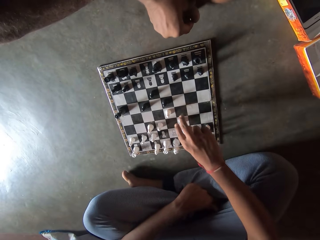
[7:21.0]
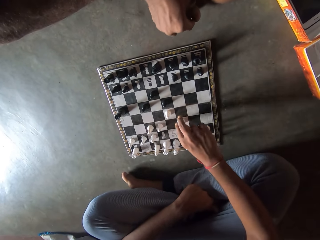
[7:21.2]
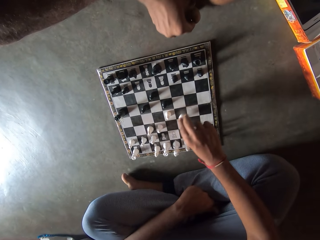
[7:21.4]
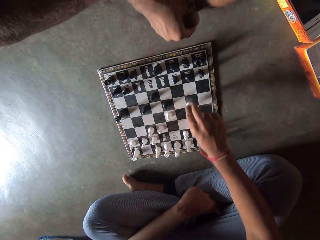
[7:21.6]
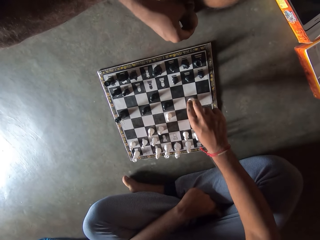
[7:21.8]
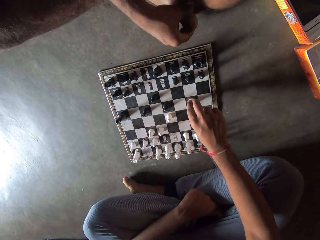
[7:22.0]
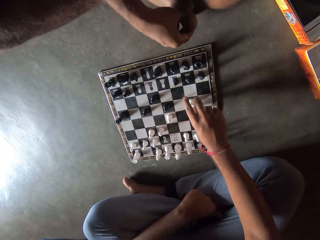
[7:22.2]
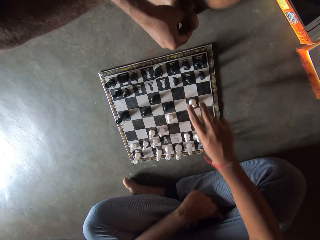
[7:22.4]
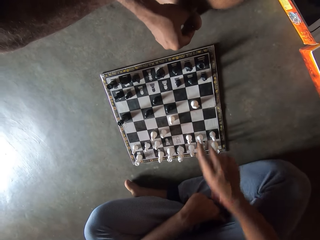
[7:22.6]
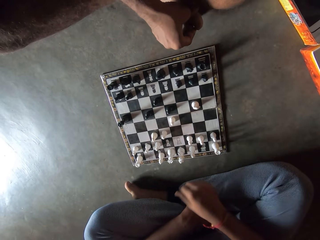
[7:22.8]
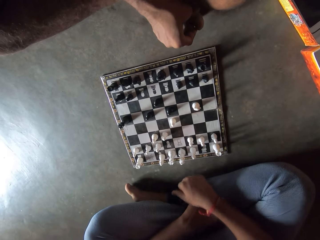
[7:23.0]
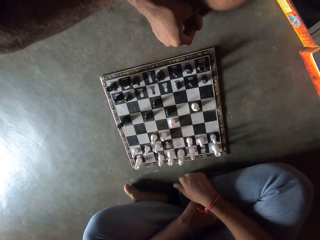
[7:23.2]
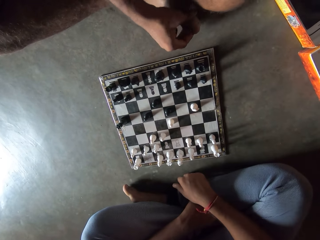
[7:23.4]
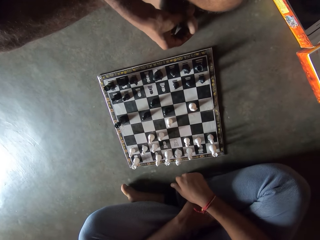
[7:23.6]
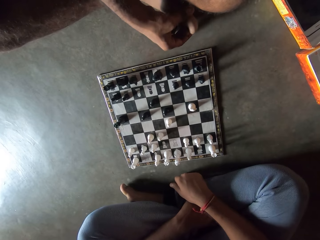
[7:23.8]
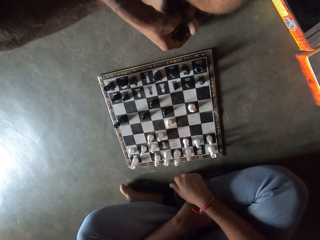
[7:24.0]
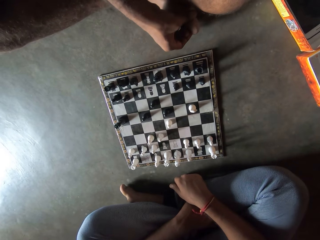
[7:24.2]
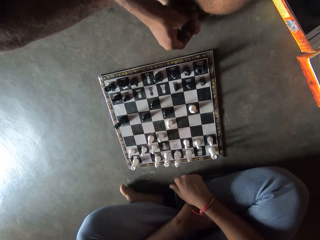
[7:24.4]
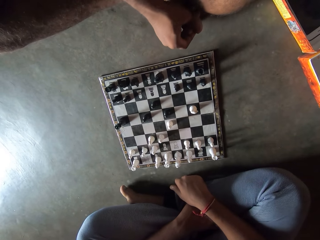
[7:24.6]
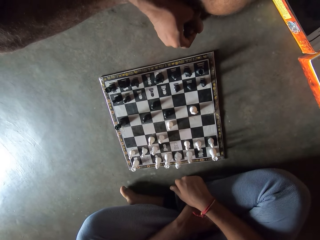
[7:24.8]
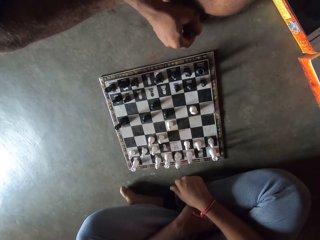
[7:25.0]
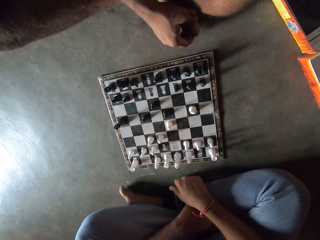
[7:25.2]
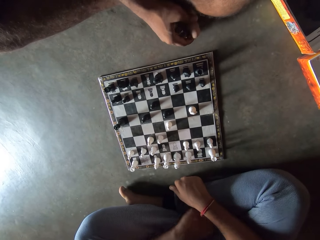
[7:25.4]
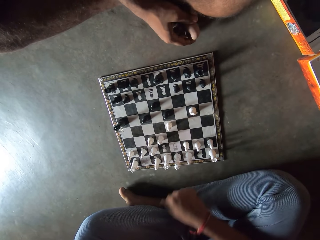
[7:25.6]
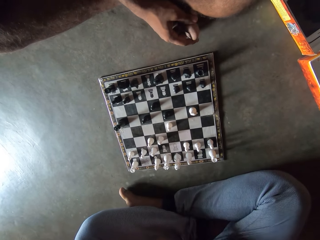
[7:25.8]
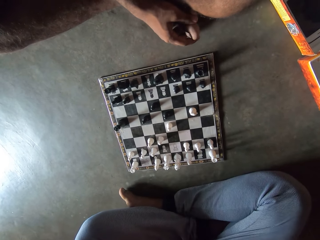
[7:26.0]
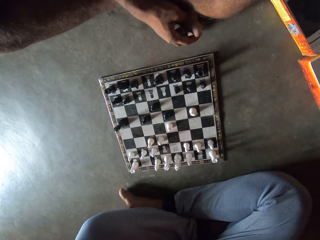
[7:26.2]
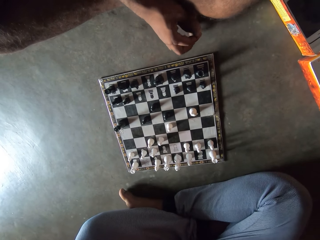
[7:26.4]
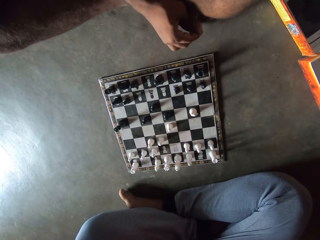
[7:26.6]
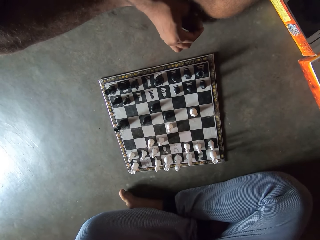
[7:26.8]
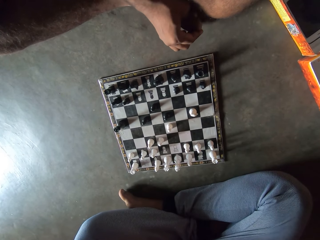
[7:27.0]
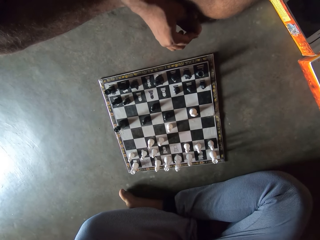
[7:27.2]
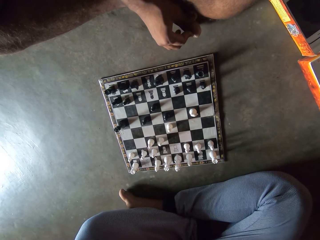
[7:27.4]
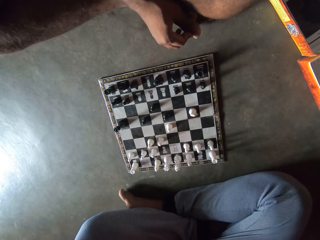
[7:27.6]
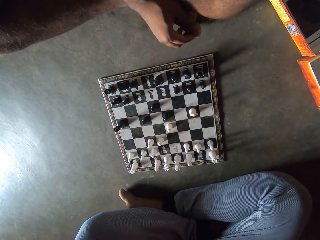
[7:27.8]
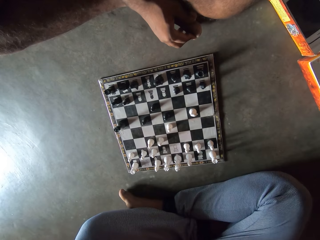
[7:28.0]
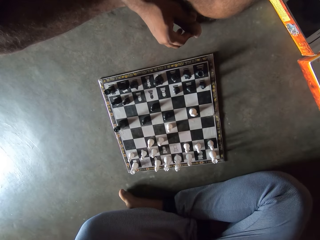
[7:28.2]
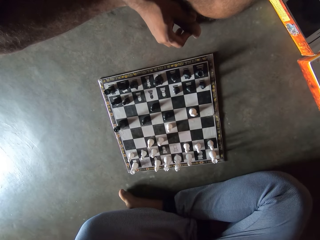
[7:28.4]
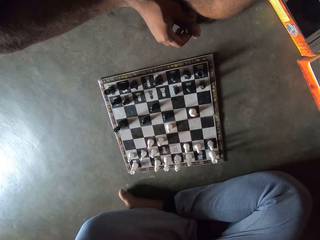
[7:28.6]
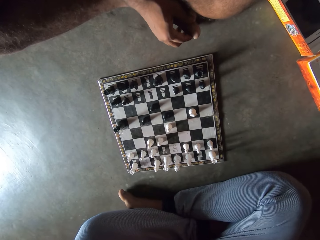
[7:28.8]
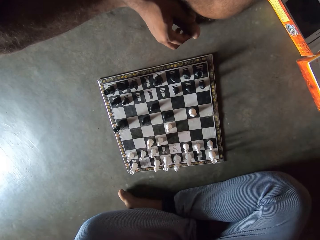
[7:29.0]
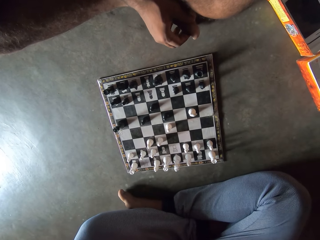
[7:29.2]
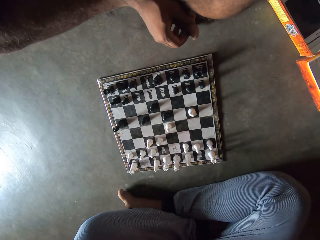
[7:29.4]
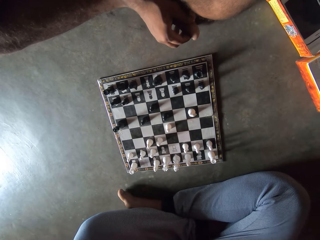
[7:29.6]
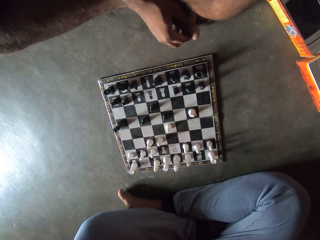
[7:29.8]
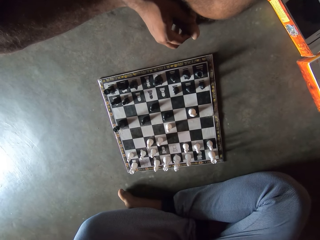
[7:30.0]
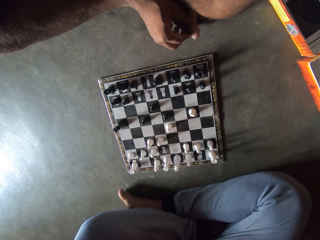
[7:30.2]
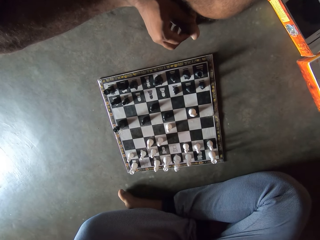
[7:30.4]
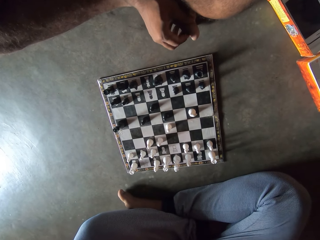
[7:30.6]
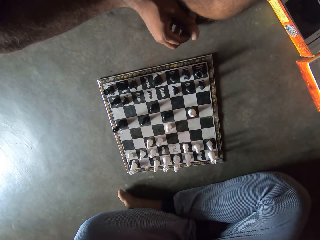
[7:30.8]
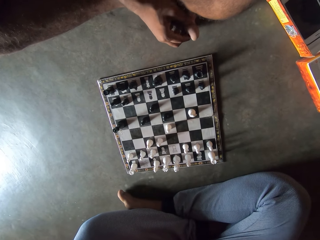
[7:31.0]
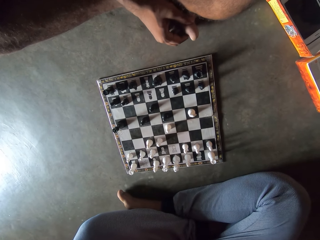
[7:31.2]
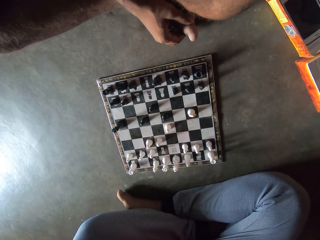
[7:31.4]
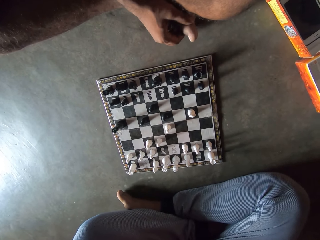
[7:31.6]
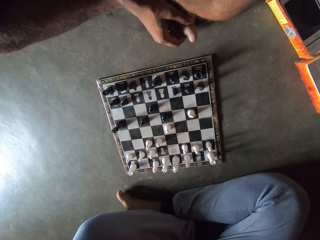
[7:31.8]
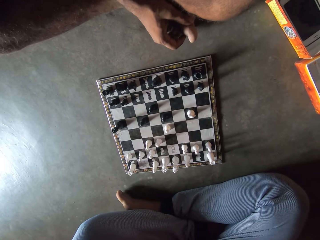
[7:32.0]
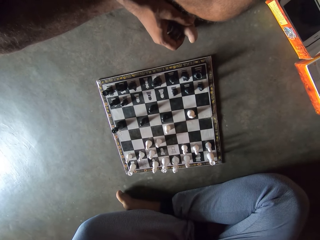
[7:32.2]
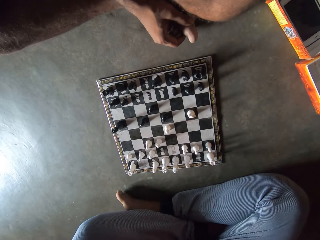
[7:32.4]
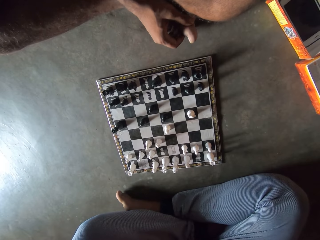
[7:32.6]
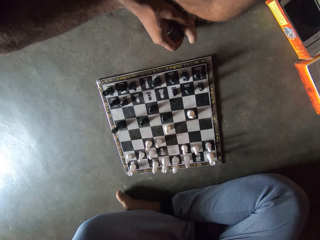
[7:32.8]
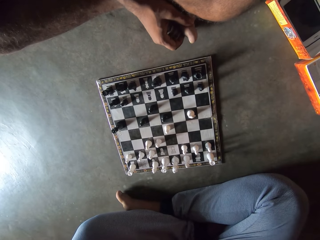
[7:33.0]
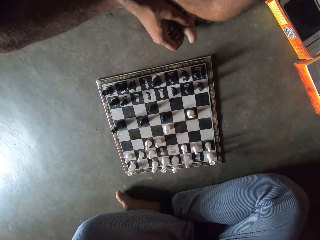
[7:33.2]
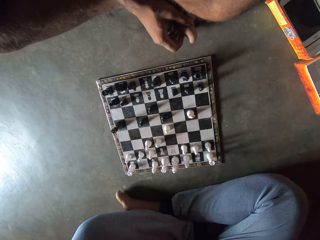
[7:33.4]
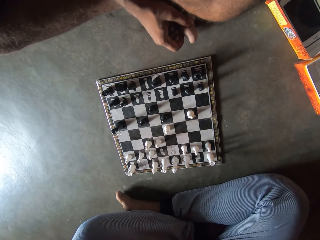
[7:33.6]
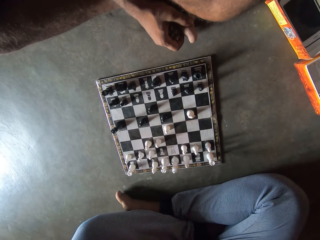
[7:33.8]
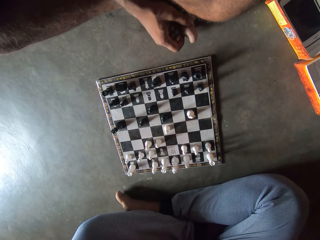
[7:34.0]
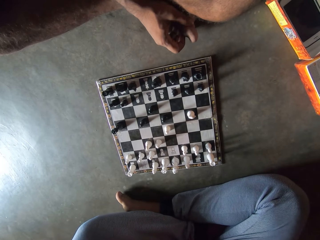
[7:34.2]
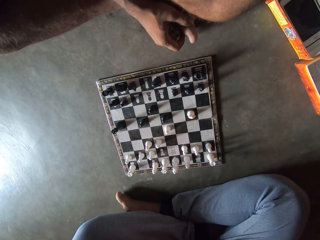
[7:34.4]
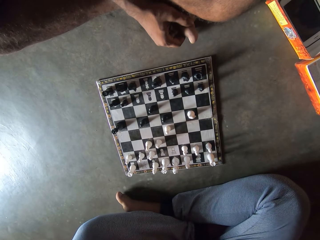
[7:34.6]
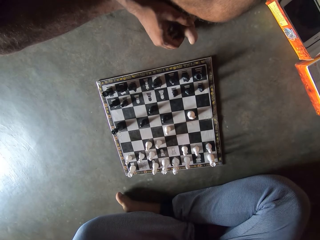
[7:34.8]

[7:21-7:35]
The camera wearer makes a move on the chess board with his right hand. He pulls his hand off the chess piece and puts his hand on his leg. A man scratches his toe.

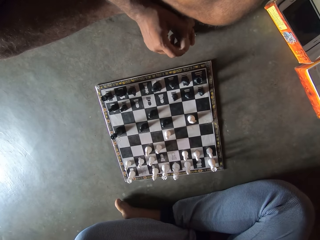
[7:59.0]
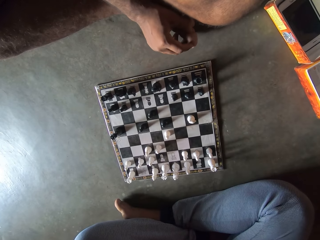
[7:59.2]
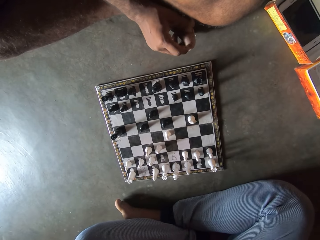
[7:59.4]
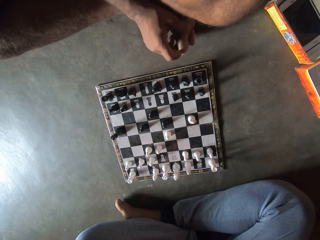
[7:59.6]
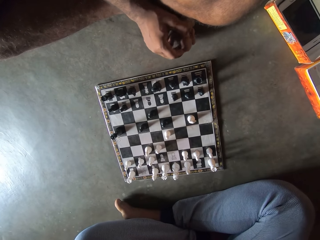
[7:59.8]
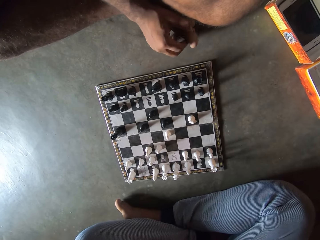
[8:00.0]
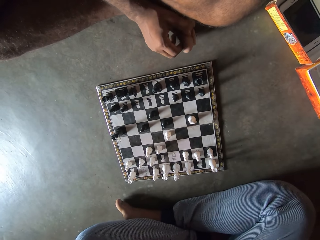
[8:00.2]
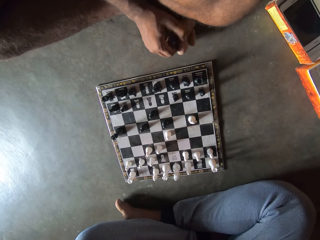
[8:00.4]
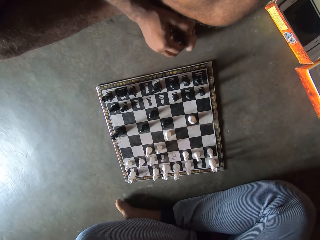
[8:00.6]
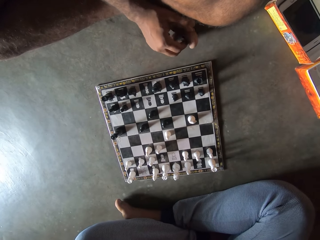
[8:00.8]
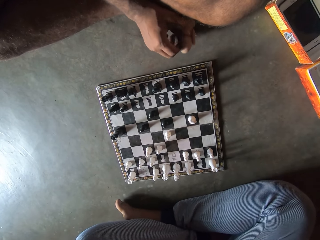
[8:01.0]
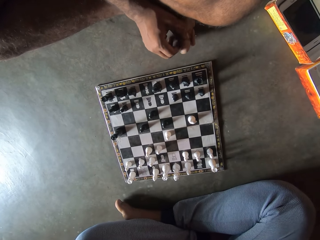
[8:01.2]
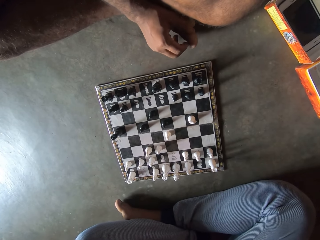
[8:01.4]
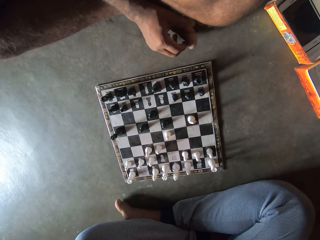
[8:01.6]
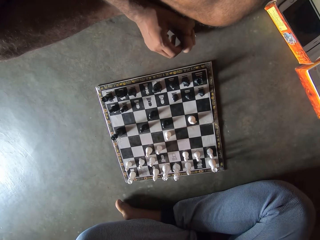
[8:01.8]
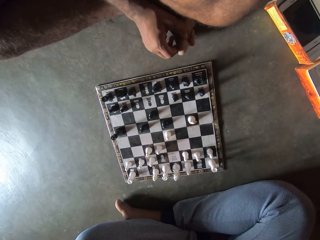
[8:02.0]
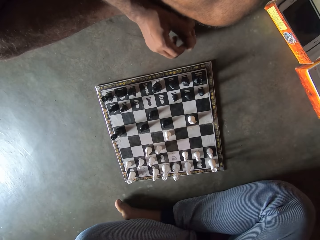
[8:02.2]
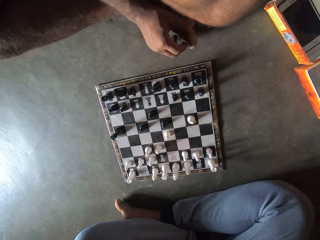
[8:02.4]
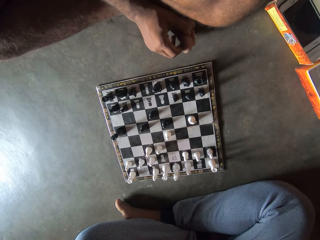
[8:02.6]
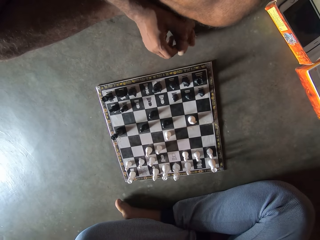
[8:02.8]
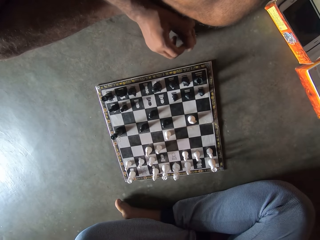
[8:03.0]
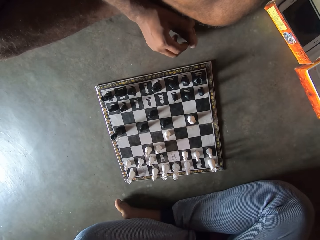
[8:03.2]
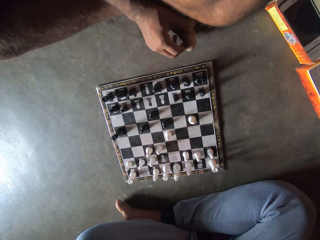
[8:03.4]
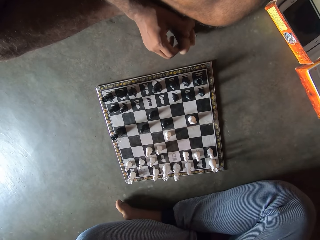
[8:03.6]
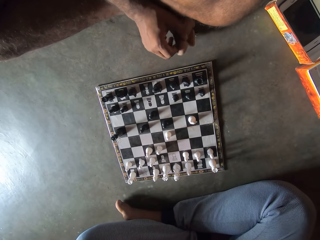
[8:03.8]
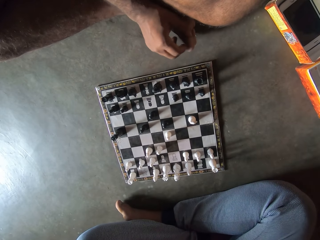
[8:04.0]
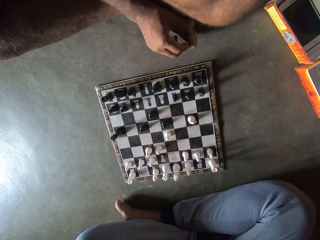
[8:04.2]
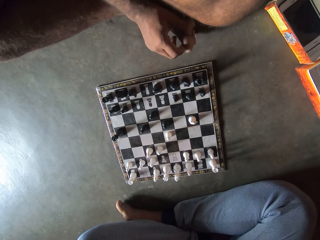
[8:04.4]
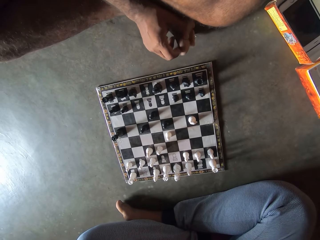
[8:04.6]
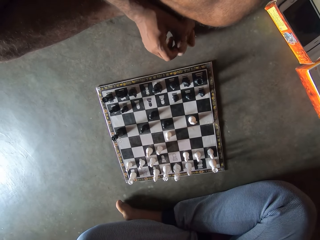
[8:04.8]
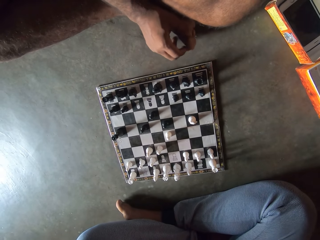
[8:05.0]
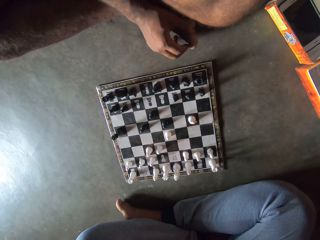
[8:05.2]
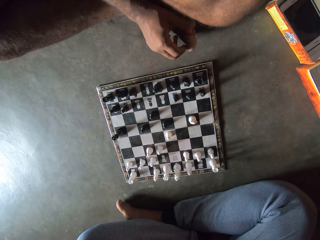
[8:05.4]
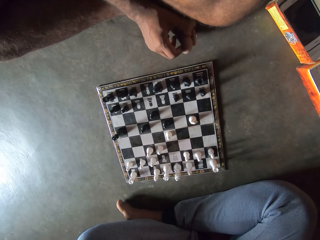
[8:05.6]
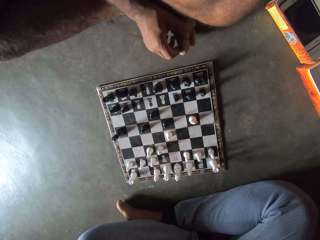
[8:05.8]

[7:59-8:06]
A man twists his leg.
